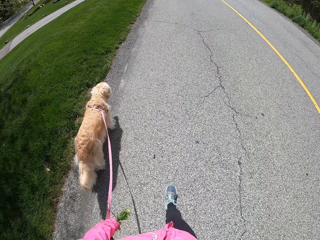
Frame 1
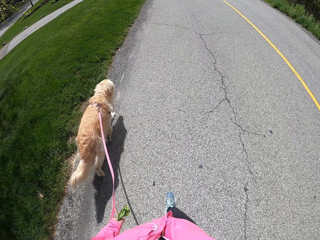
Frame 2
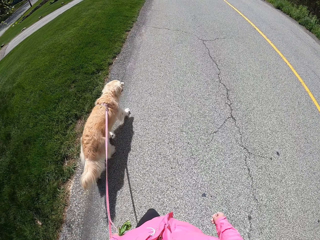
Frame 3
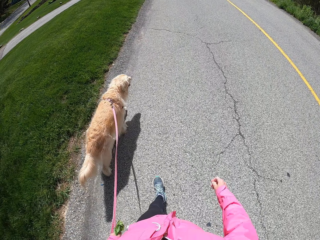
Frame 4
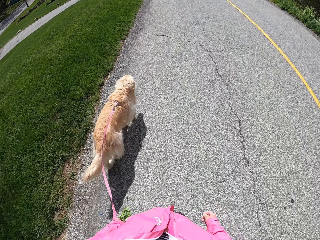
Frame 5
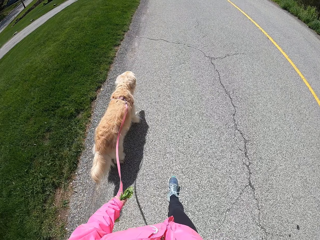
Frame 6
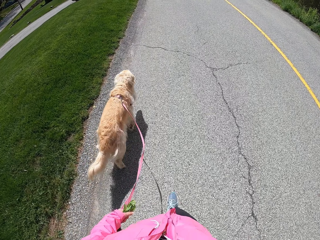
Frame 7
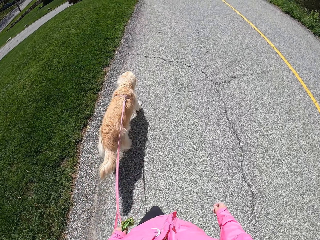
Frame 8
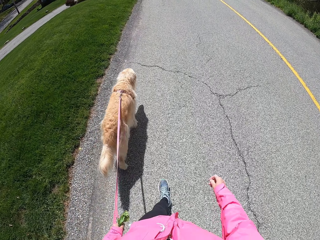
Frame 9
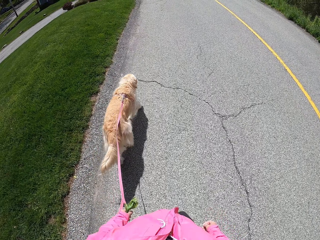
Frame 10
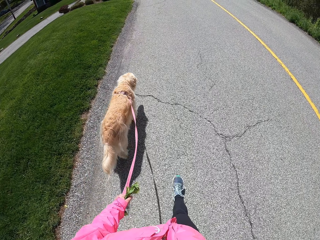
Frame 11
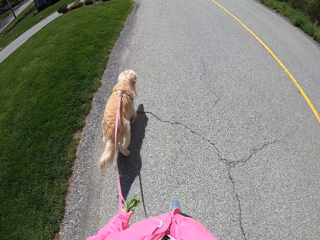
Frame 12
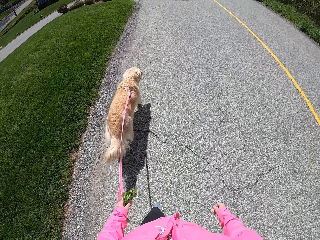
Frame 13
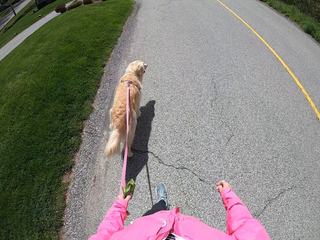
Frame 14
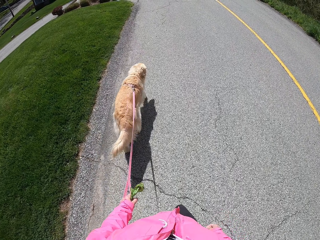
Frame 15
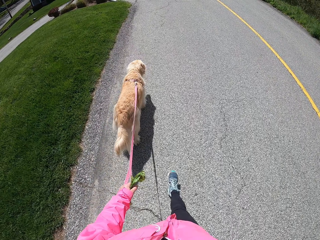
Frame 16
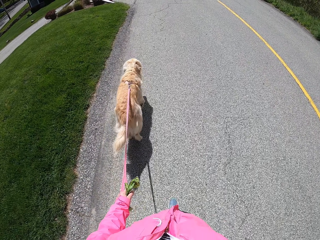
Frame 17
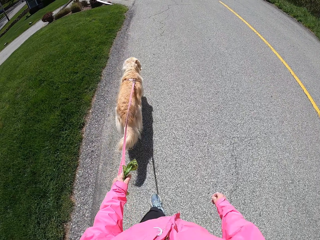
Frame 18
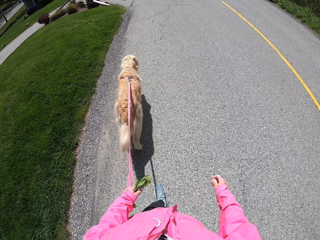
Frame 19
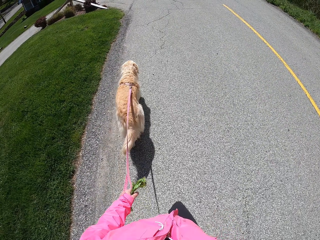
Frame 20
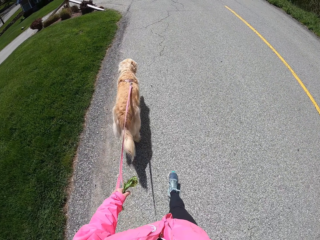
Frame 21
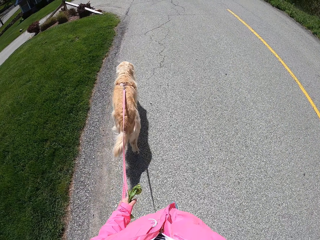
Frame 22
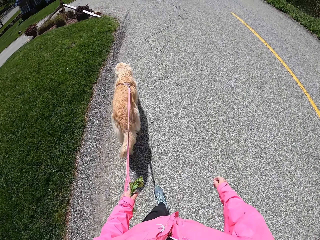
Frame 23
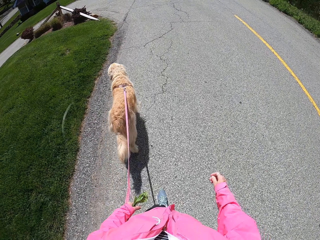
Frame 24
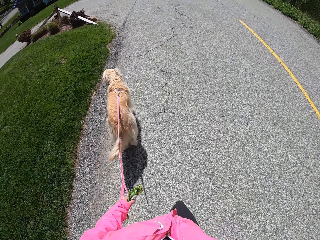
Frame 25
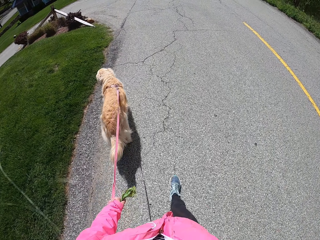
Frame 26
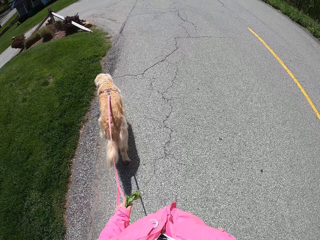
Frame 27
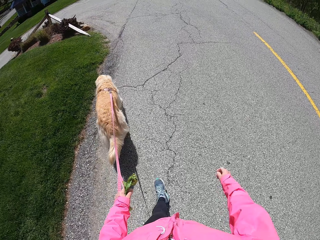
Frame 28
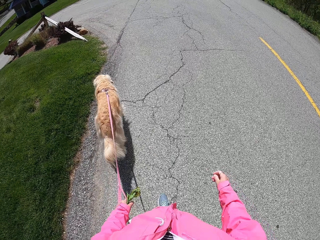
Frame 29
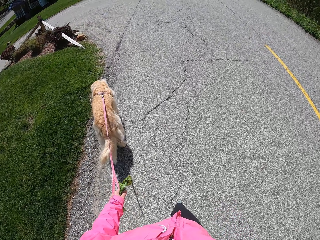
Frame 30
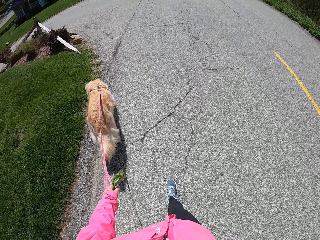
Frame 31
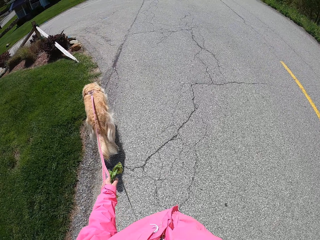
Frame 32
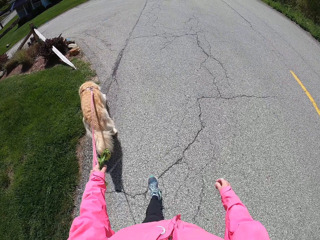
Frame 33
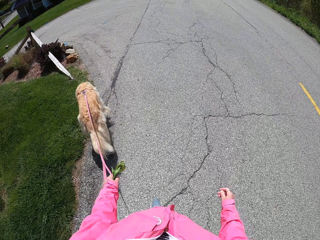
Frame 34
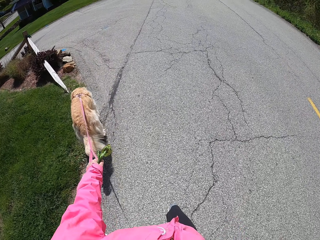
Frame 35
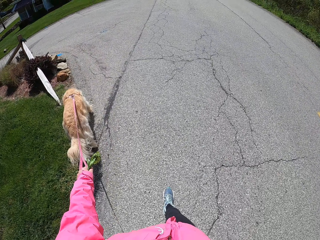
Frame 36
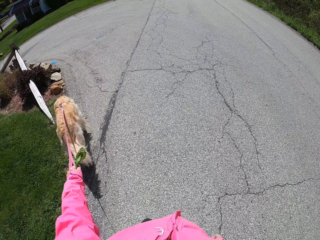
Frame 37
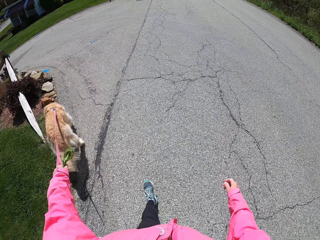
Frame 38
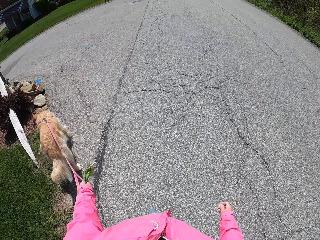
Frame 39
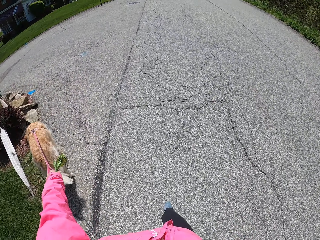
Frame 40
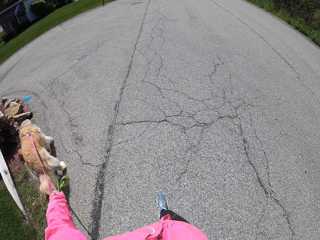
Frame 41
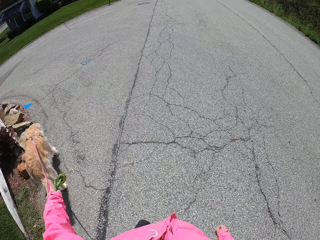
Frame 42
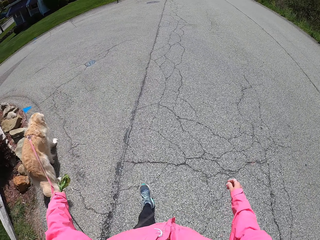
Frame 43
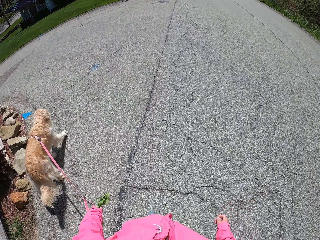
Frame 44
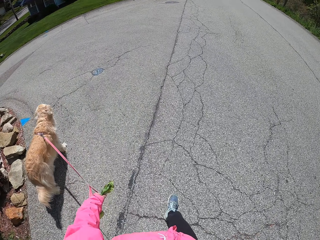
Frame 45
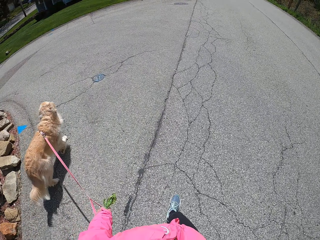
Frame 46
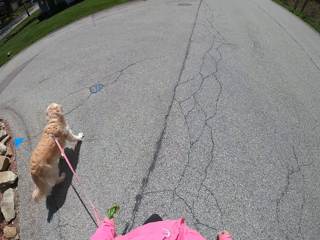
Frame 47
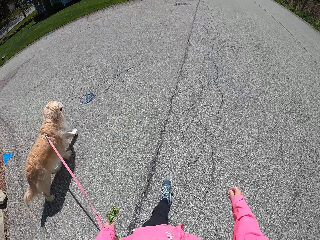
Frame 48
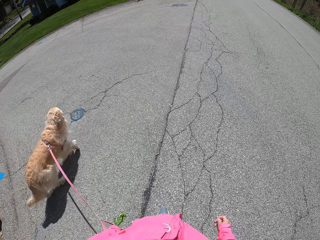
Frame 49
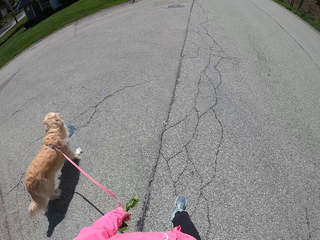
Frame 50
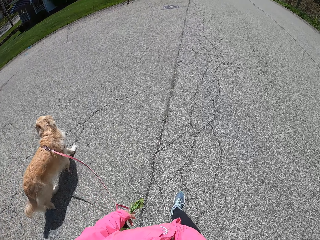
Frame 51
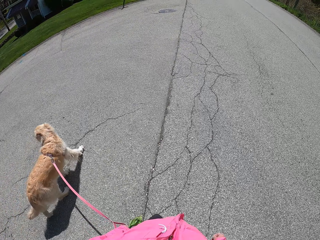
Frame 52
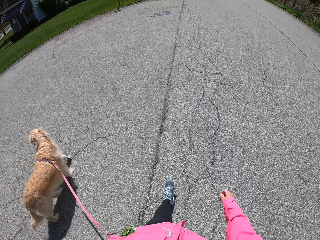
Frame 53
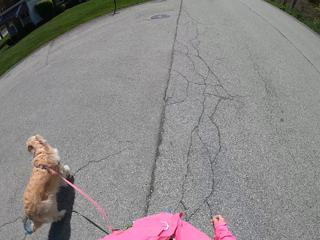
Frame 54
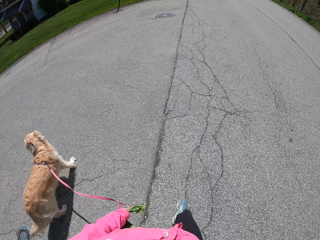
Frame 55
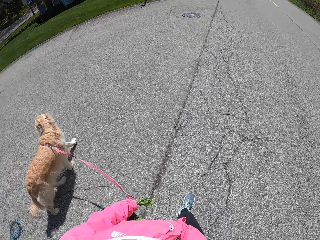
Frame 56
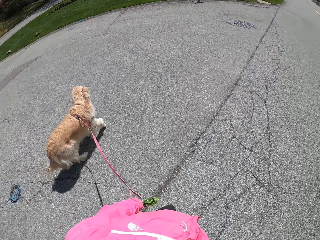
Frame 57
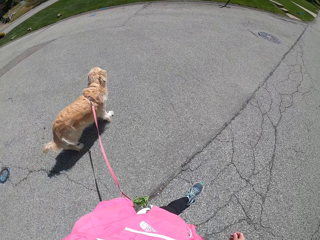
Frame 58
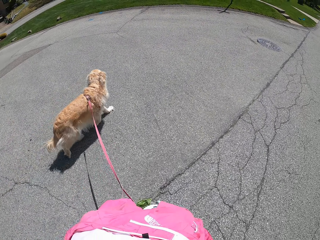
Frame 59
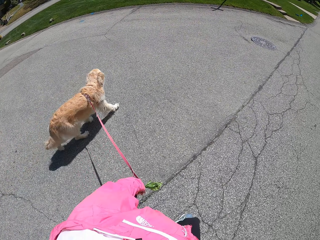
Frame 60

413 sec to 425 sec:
The camera wearer walks with a dog along a road.

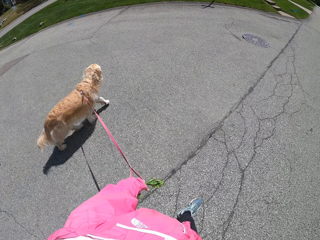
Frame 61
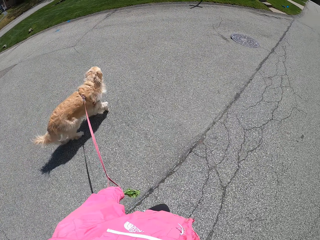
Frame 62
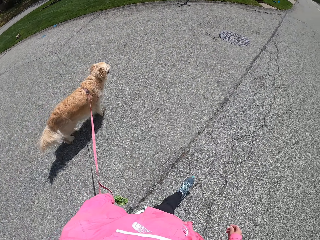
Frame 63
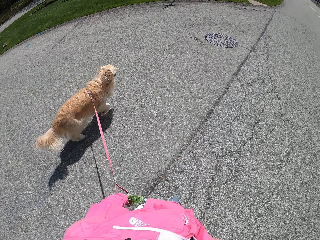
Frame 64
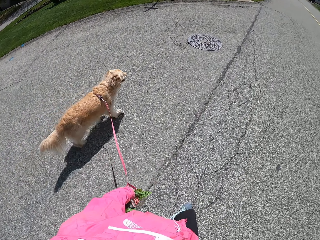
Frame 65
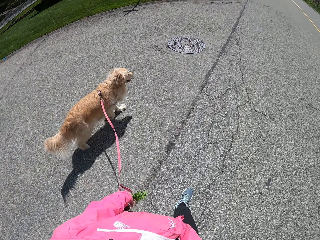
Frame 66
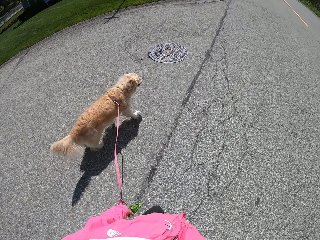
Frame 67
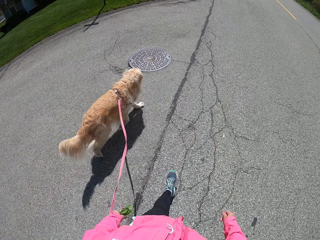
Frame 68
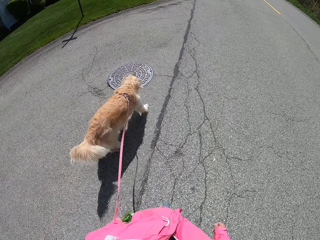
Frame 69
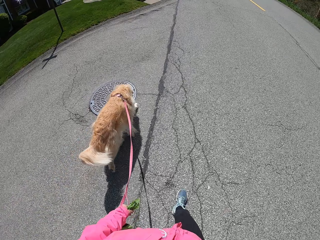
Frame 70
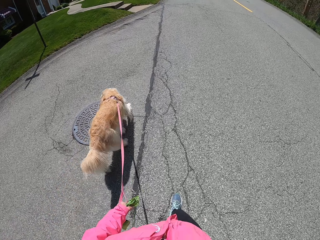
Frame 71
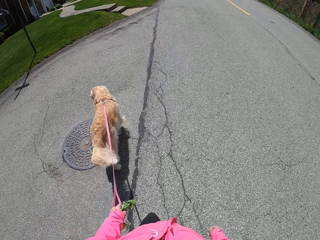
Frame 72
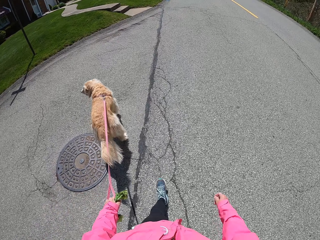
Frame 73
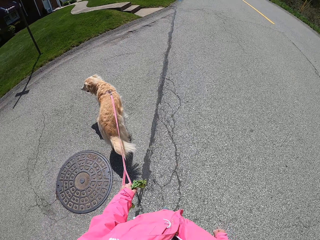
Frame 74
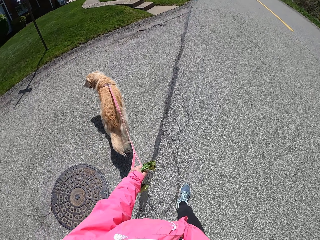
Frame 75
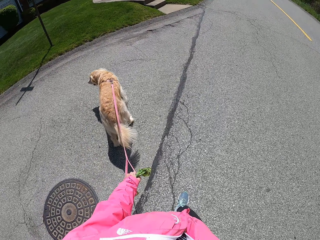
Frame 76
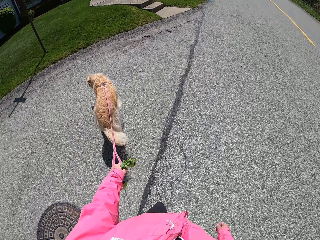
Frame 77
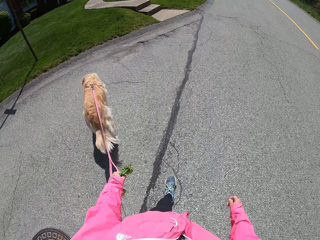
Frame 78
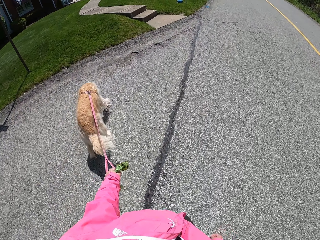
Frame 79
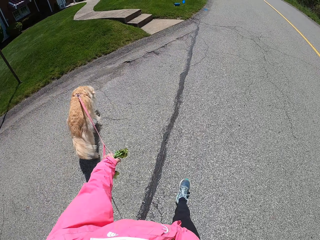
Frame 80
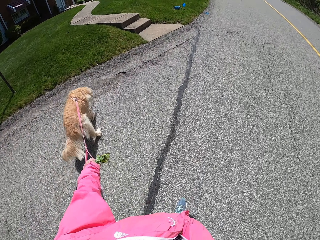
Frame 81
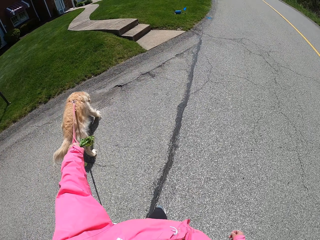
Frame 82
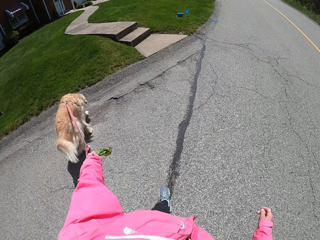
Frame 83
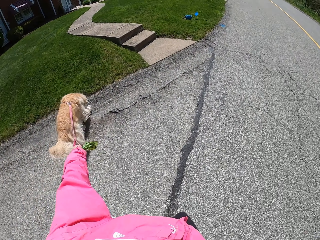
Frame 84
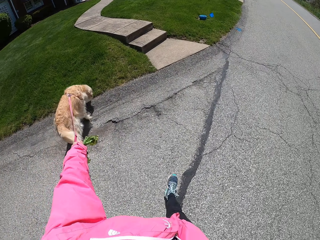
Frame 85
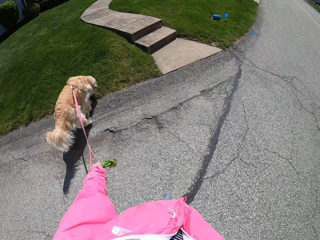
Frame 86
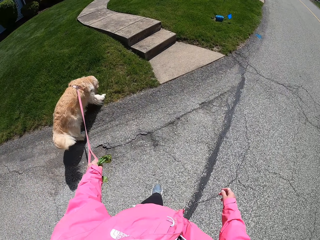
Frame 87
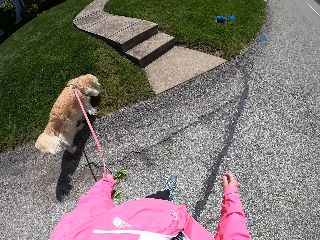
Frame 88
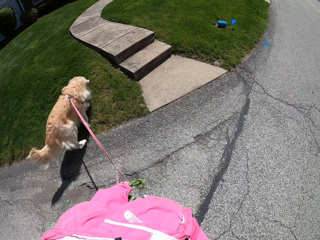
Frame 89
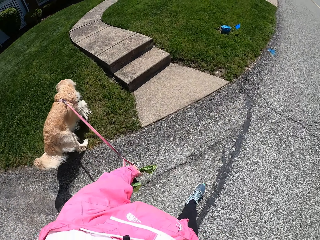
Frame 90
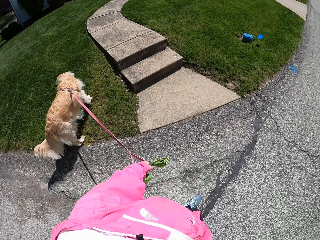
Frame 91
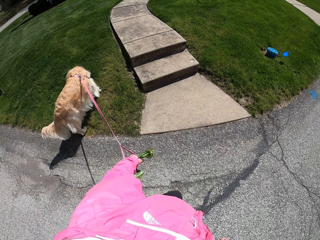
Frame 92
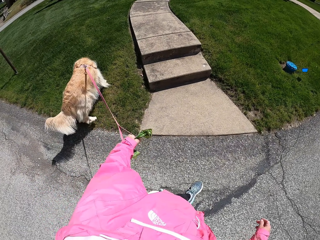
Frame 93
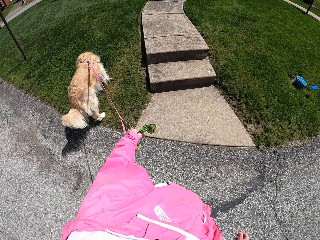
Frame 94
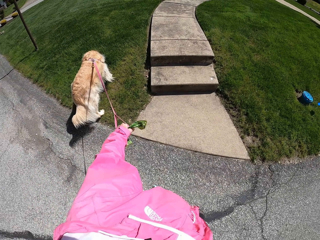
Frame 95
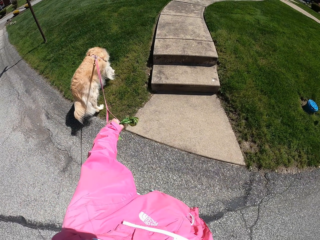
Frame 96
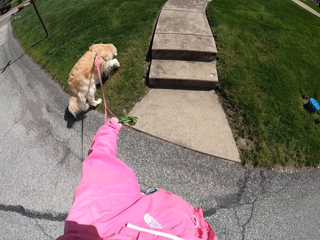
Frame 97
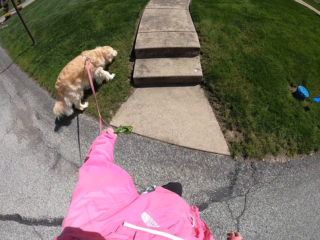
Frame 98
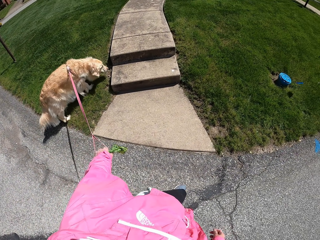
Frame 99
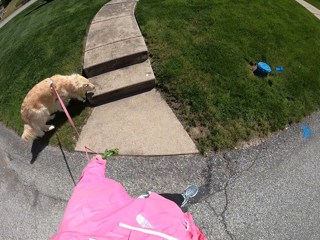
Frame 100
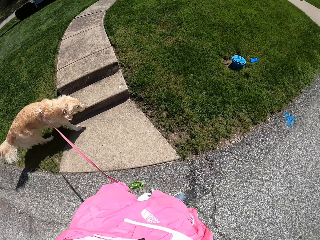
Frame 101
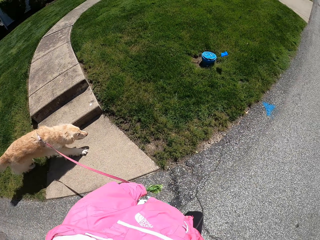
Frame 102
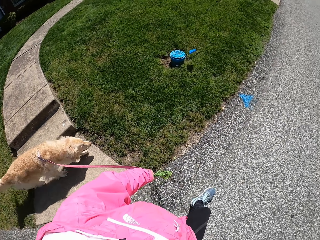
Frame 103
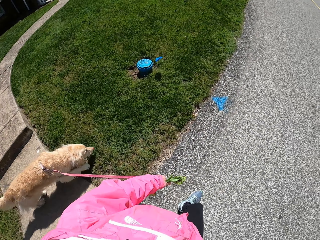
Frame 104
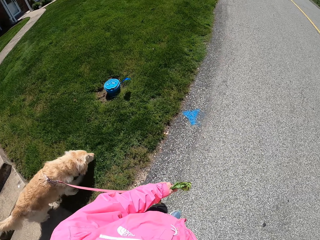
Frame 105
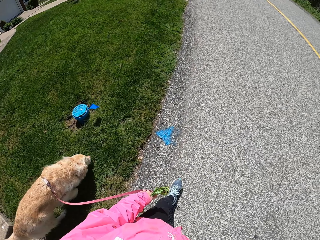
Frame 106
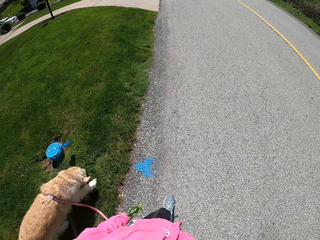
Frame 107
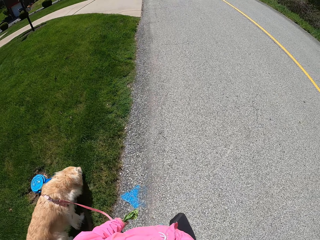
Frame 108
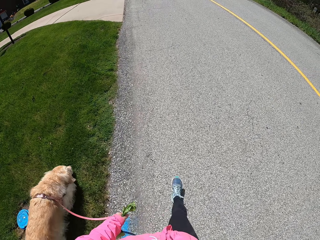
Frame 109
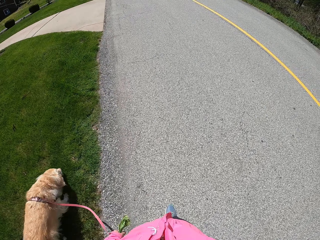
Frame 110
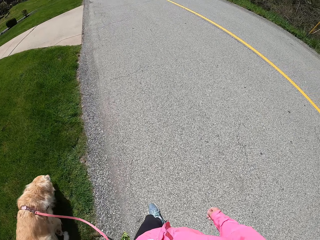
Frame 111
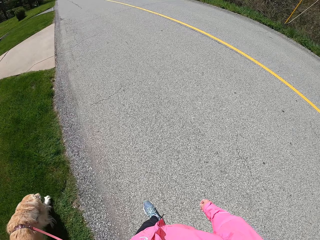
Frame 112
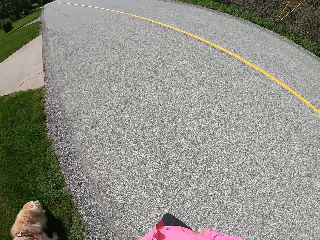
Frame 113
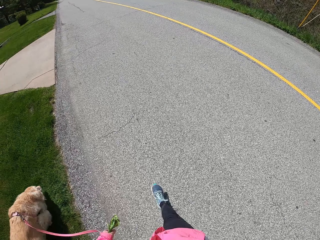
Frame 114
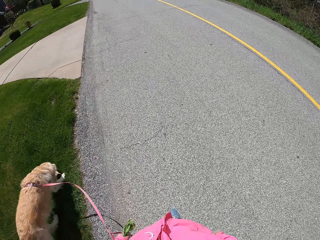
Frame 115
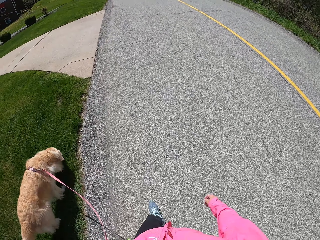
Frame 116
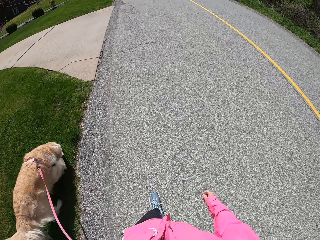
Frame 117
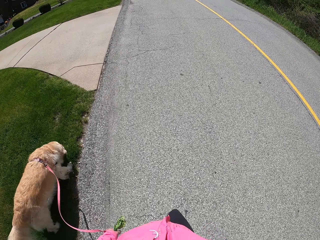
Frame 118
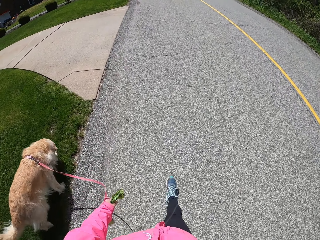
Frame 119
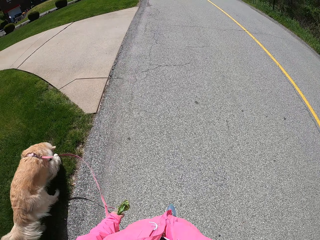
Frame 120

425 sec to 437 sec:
The camera wearer pulls the dog by the leash.
